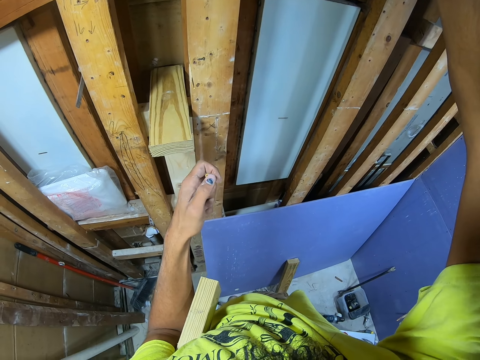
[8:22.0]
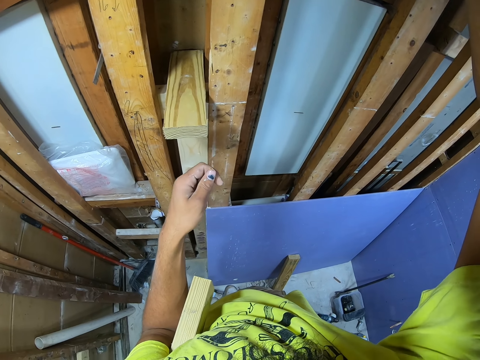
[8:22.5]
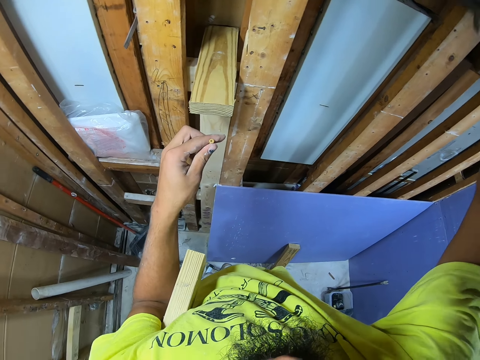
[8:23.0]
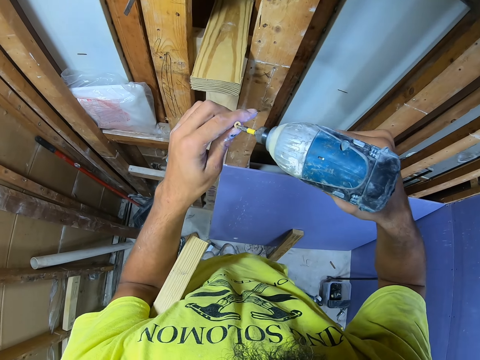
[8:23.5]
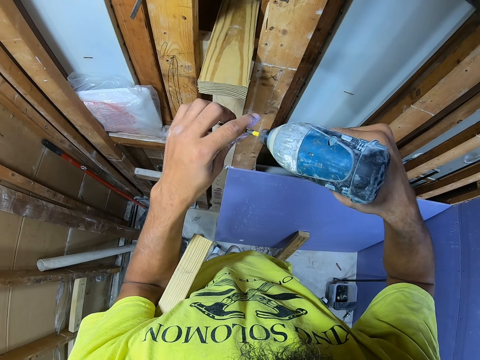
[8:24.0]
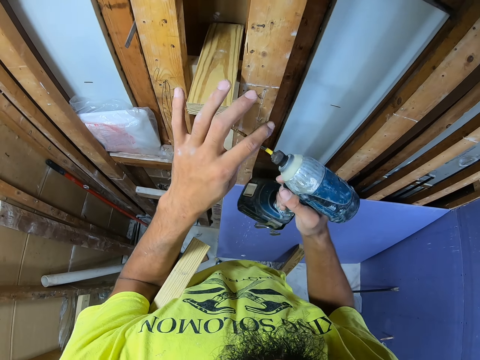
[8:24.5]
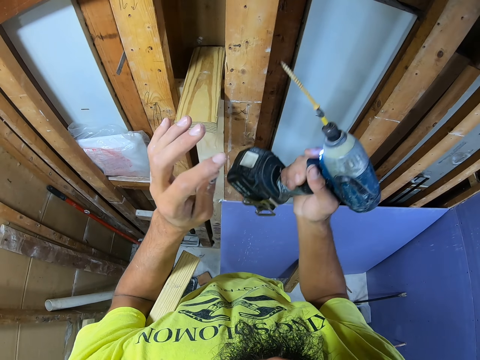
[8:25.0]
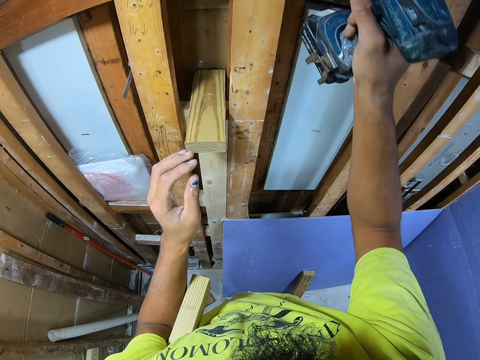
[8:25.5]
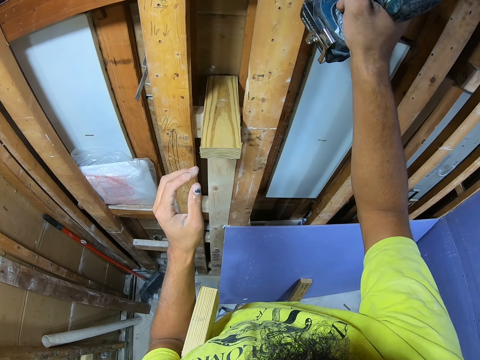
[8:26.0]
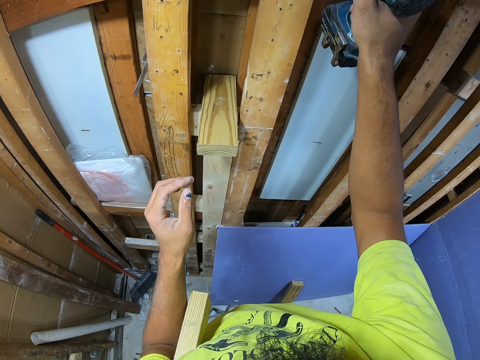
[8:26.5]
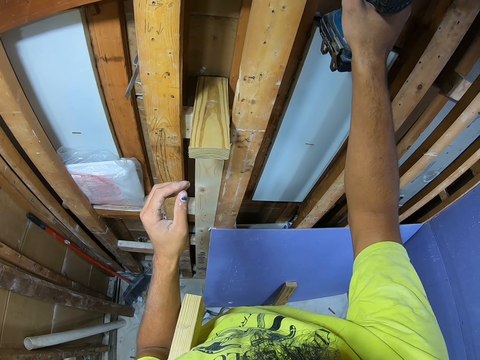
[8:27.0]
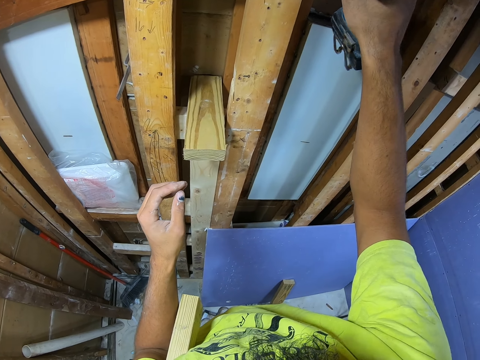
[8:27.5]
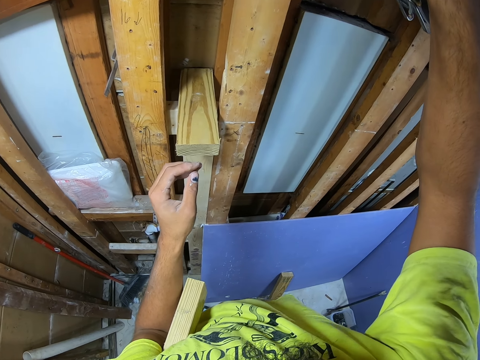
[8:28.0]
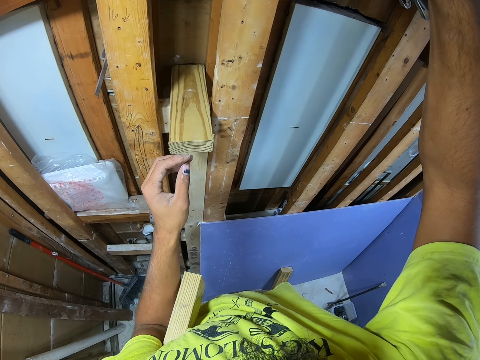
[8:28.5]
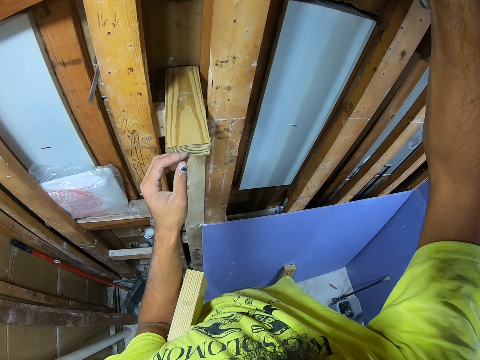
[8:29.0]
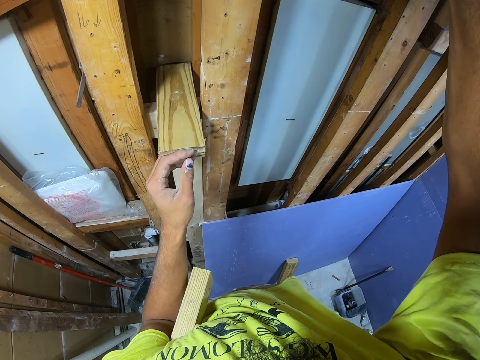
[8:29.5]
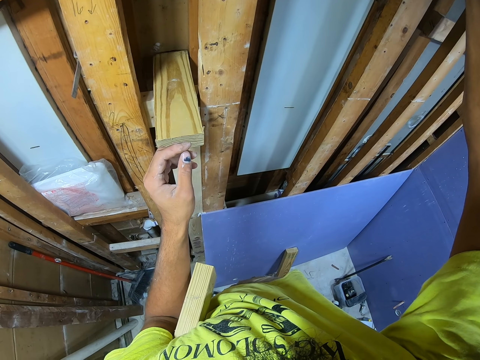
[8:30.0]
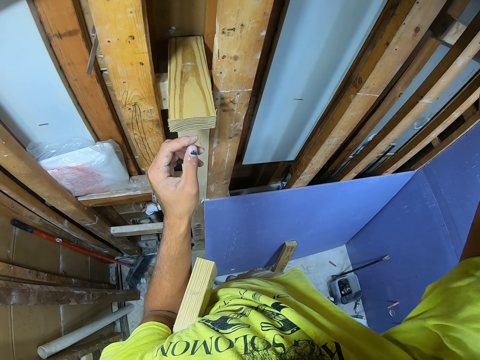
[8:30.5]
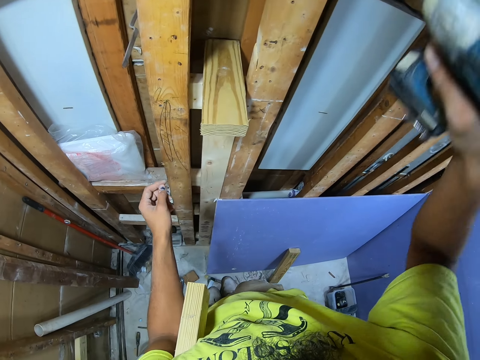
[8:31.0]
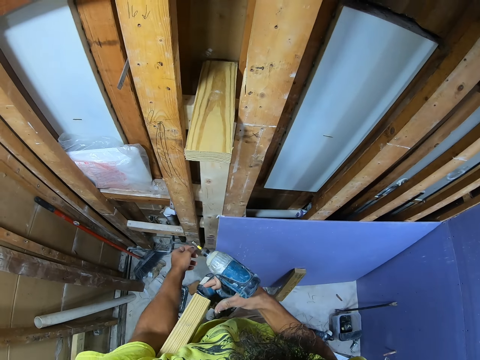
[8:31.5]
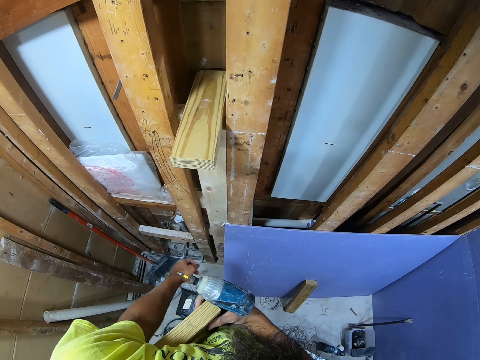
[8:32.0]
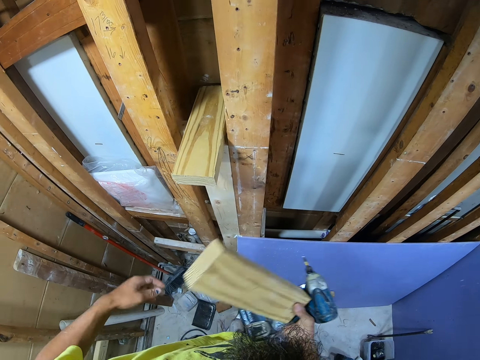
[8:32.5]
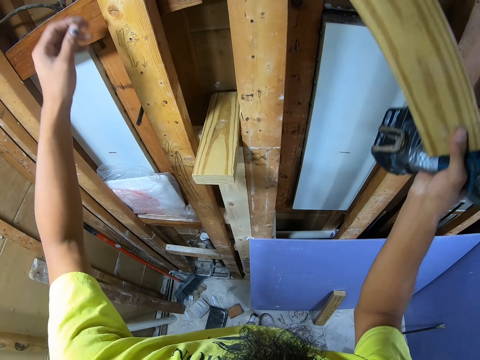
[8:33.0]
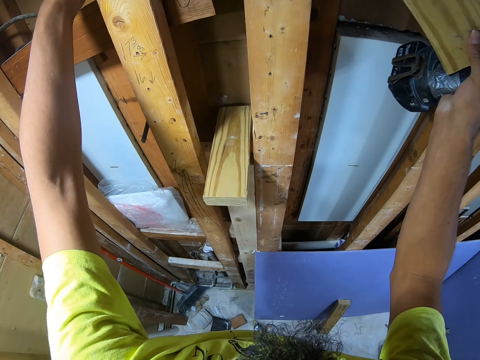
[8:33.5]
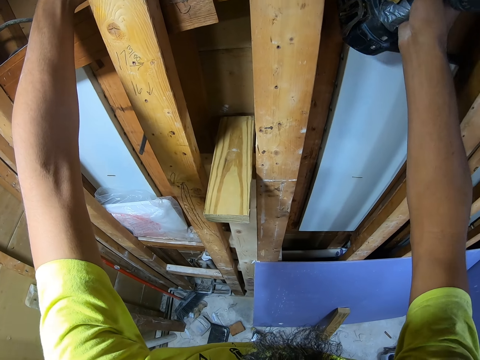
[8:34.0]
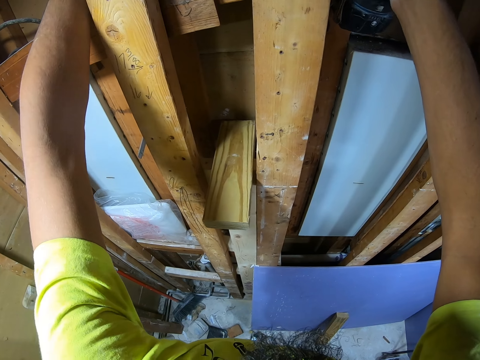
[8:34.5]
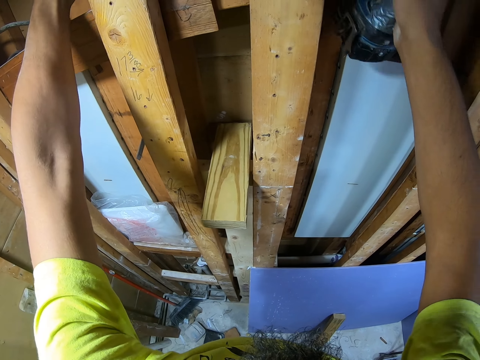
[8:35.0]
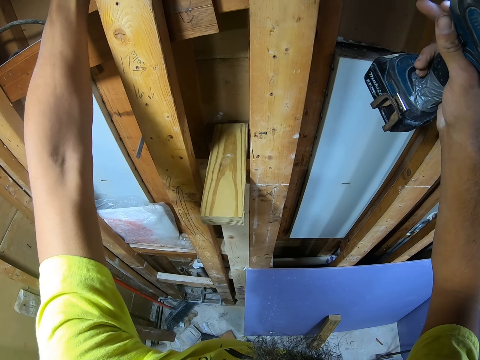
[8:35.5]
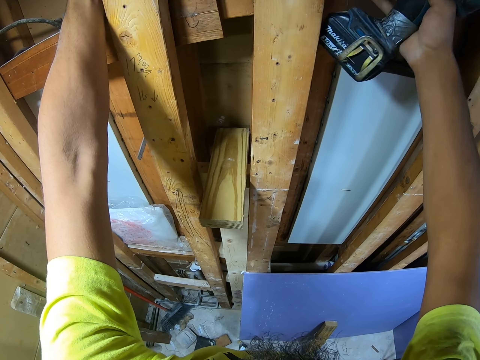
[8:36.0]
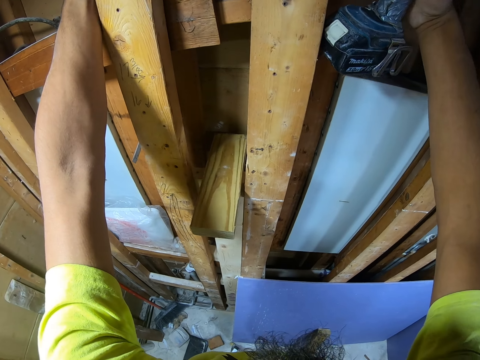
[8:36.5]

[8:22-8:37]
The camera wearer fixes the other screw in the soldering gun pipe. They fasten the screw on the wooden wall. They take the other wood. They put the wood on the topmost part of the wooden wall.

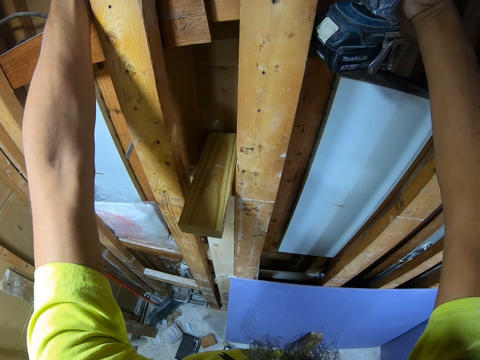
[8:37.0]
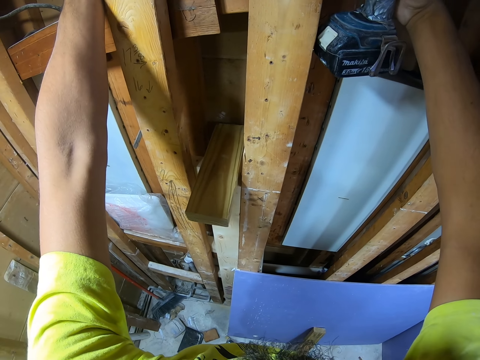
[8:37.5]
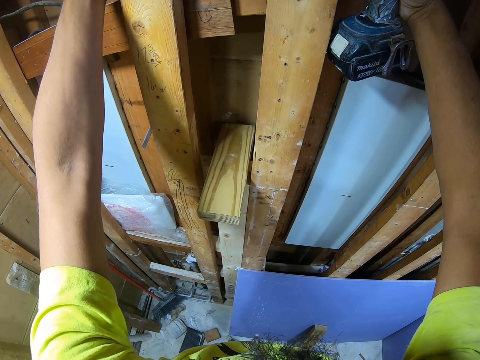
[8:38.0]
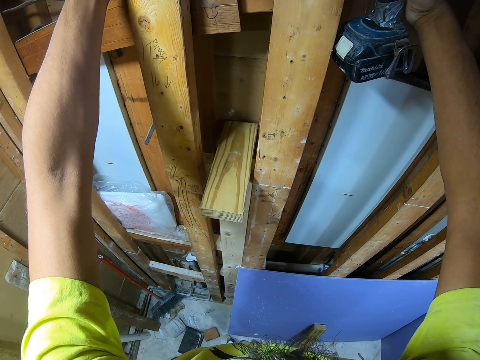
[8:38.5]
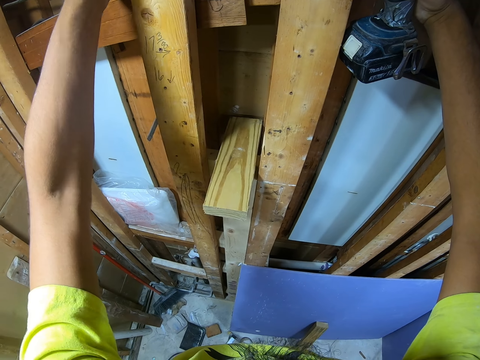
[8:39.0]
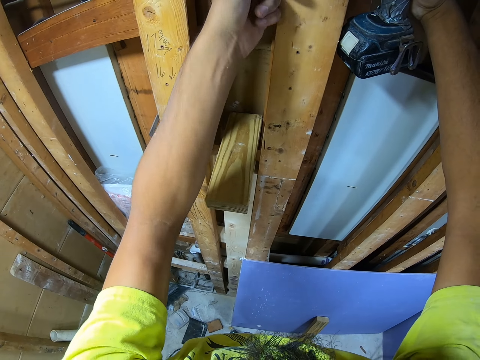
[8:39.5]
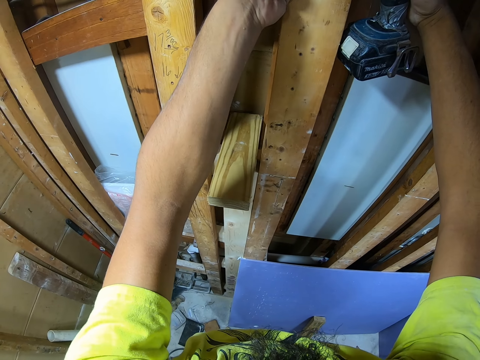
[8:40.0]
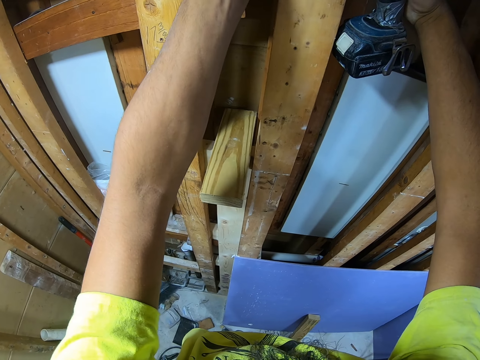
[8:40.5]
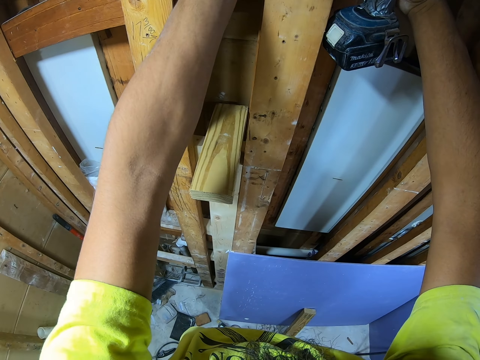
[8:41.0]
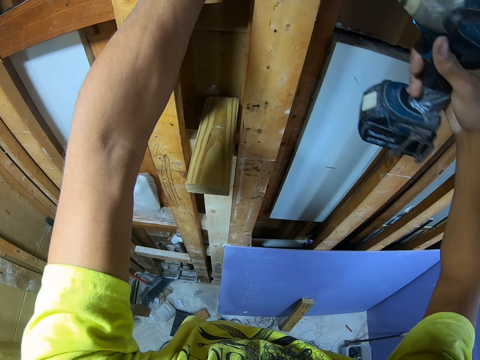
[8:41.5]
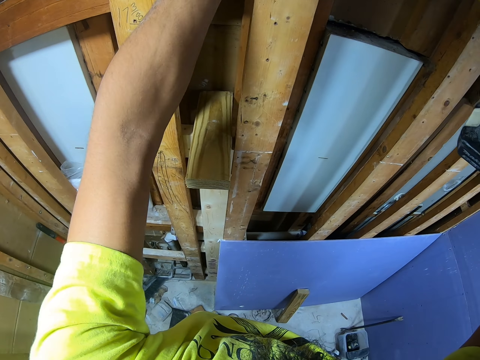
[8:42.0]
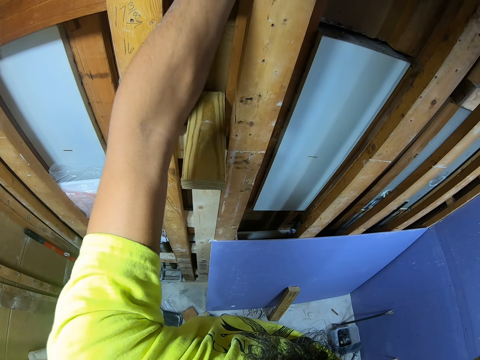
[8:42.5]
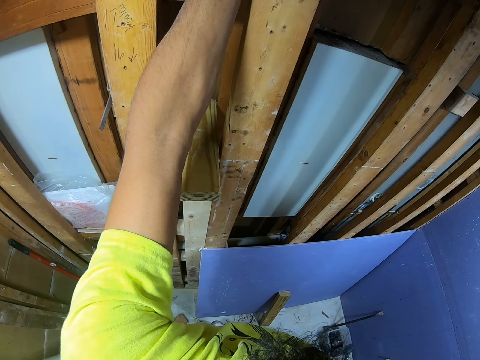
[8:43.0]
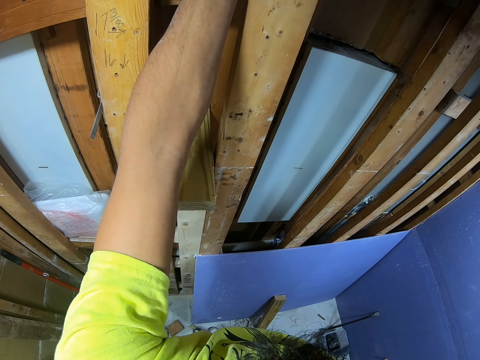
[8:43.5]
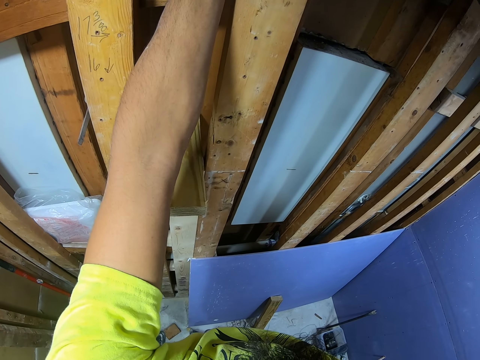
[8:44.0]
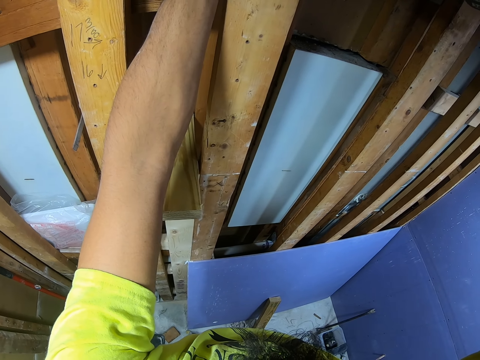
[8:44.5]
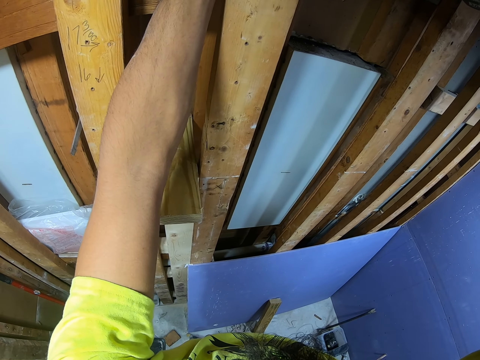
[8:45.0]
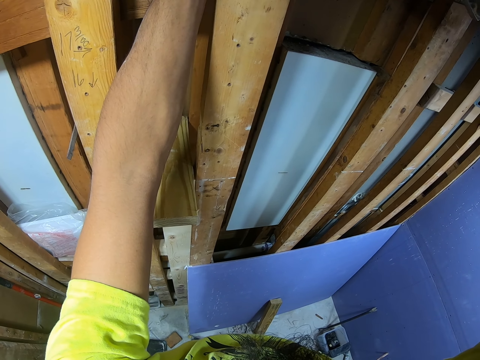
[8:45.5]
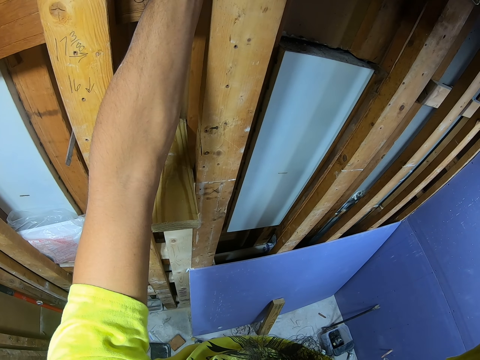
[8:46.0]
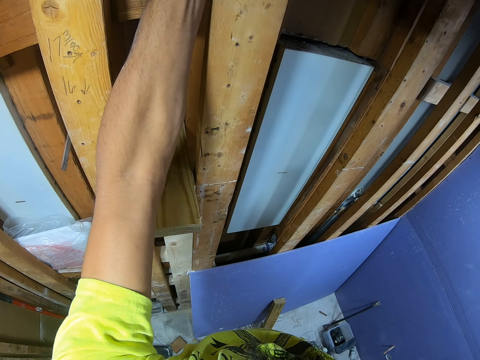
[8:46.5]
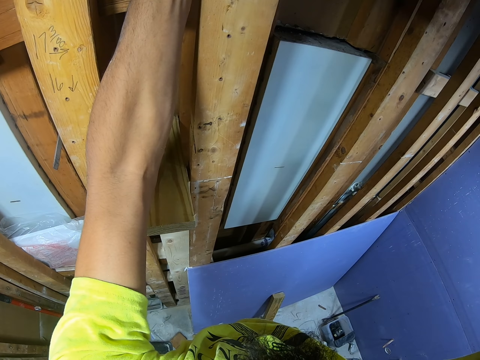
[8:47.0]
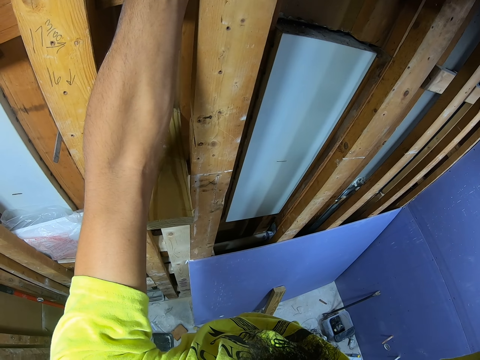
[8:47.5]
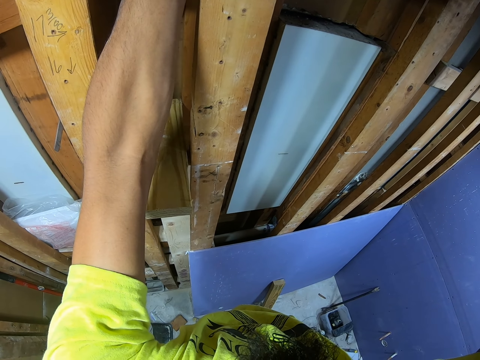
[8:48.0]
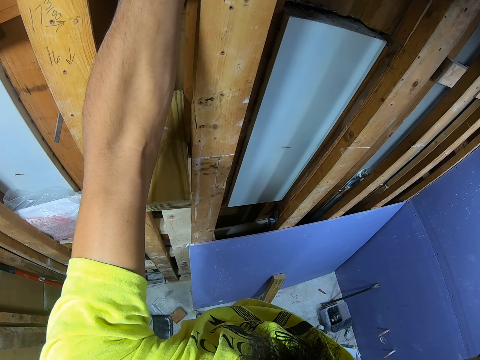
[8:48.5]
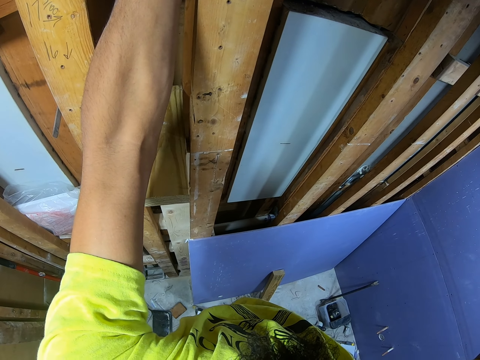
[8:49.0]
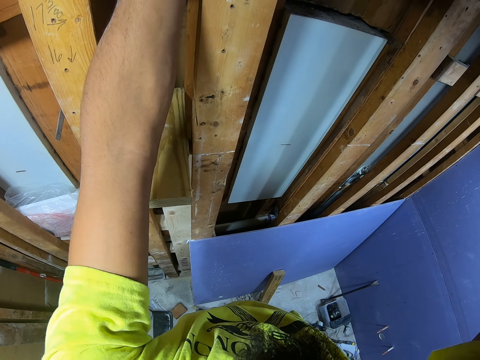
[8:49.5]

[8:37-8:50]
The camera wearer fastens screws on the wooden wall. They look at the studs.
